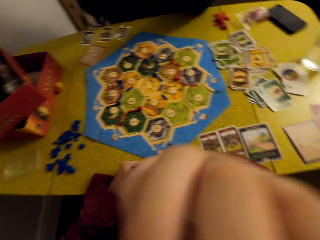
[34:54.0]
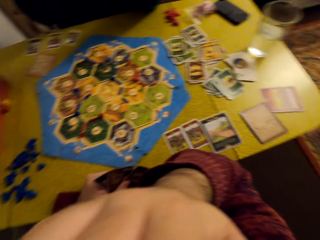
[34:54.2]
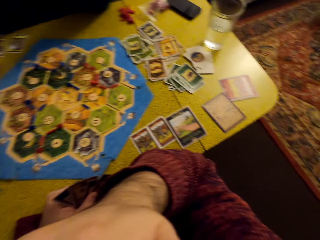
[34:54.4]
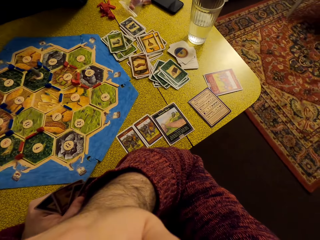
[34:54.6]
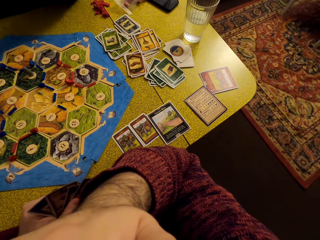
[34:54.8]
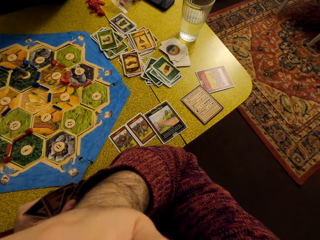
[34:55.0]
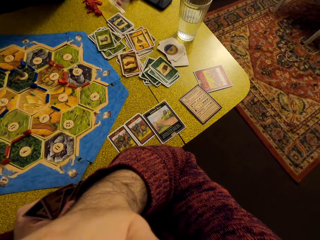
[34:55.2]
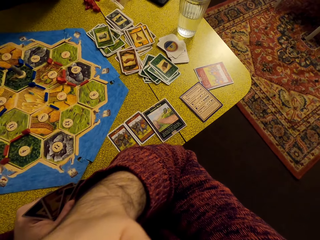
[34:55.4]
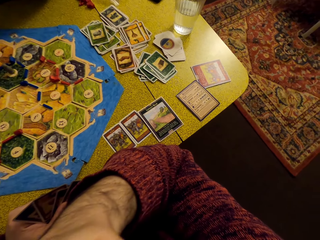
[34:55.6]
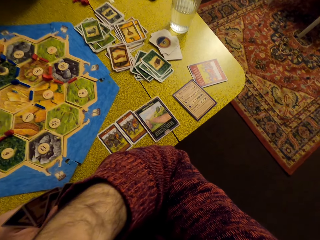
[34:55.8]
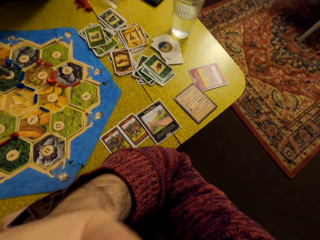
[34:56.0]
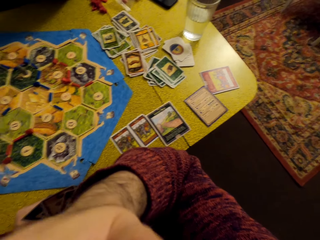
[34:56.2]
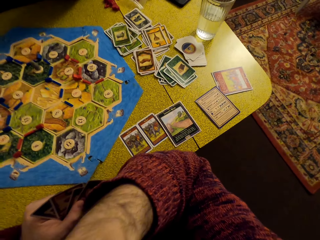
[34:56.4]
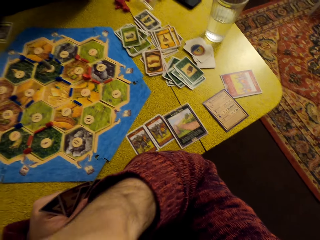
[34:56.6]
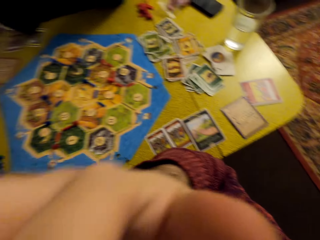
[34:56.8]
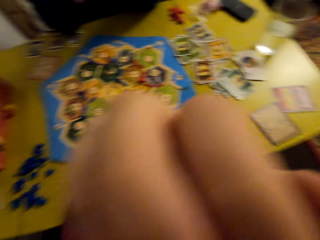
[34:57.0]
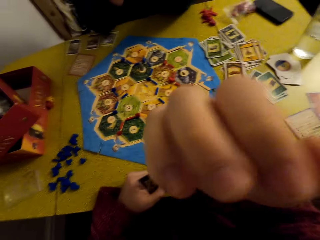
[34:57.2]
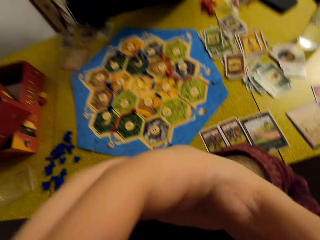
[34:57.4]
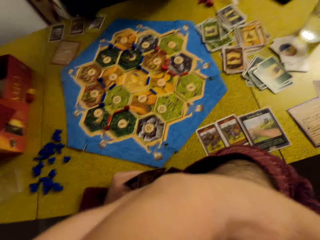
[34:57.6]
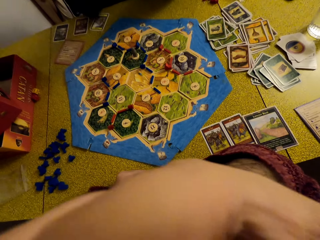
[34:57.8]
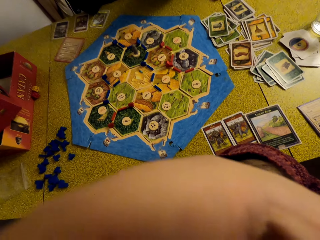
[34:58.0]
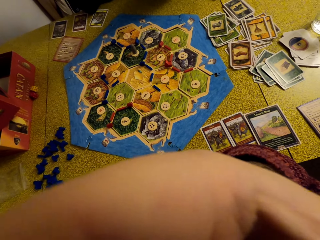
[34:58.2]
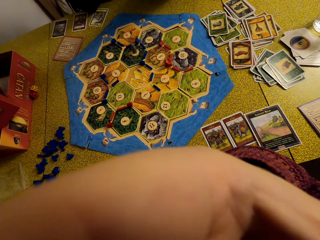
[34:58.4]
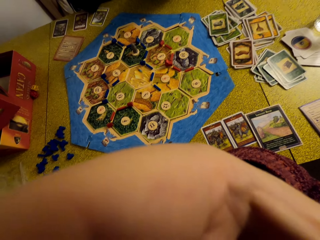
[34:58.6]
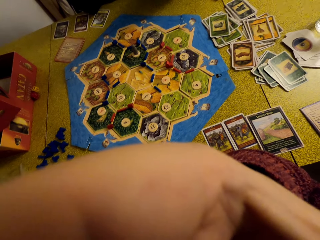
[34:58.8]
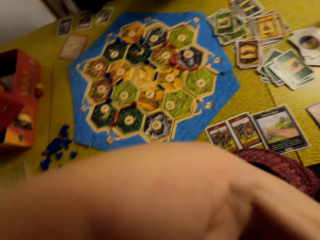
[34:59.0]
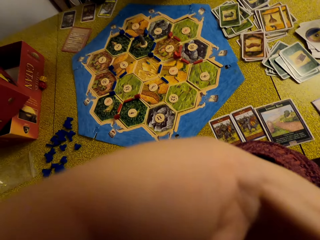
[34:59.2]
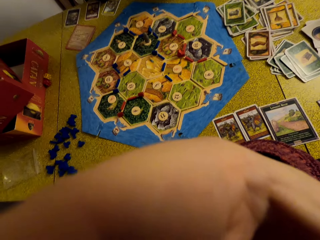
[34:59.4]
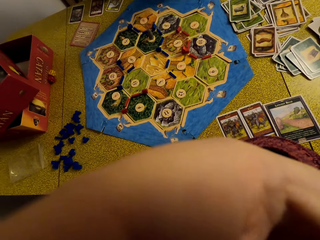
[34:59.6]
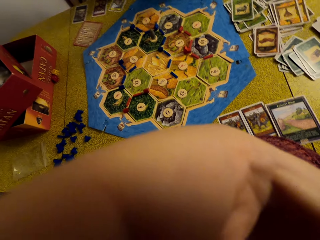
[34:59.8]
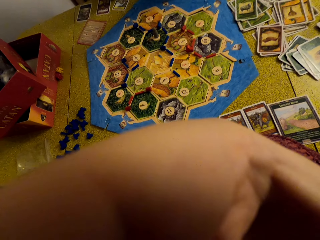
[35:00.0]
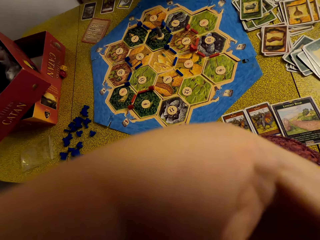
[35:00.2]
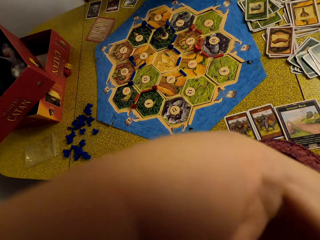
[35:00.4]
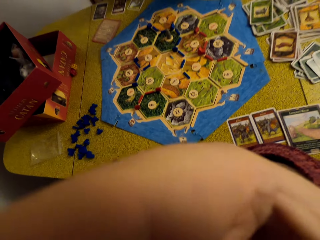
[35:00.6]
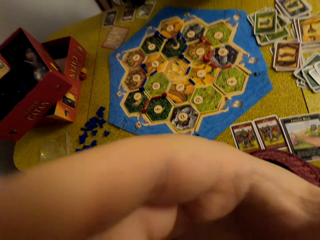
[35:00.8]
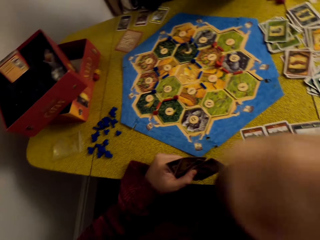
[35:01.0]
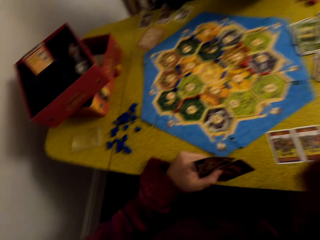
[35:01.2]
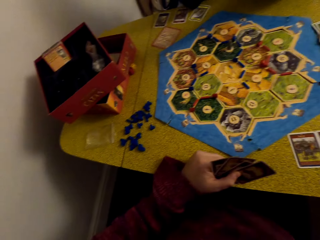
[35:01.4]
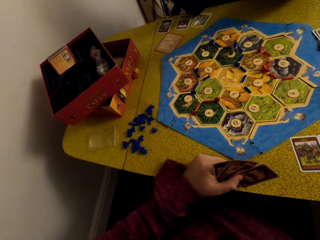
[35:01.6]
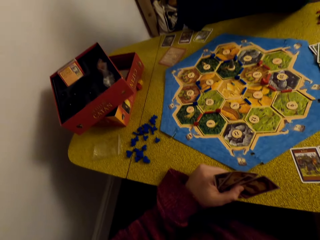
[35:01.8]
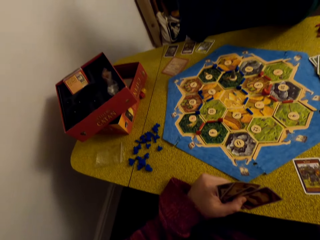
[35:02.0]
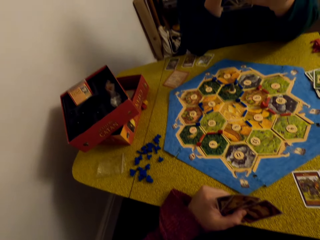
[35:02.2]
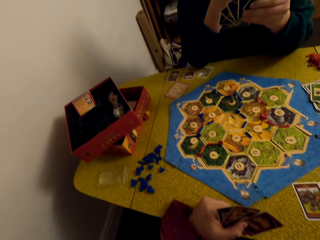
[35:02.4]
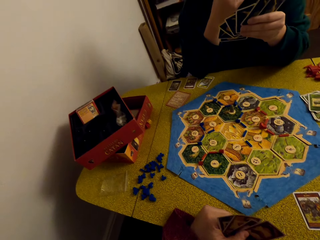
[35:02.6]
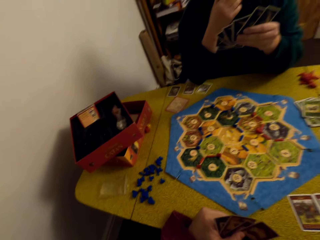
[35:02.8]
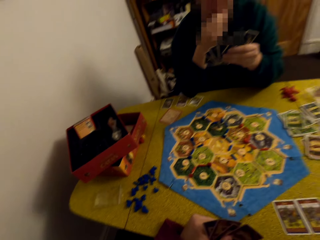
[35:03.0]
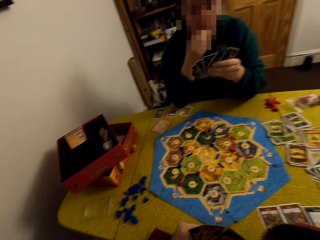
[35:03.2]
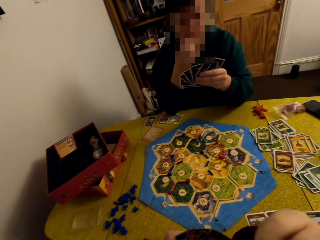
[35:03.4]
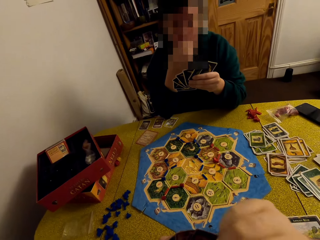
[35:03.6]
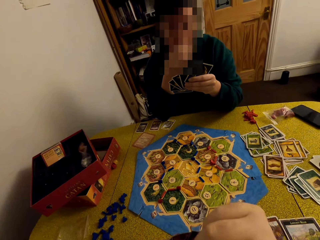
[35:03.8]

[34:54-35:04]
The camera wearer looks around the table.

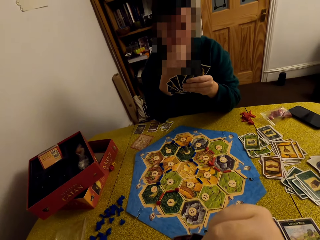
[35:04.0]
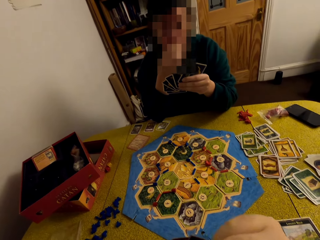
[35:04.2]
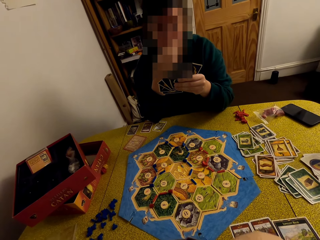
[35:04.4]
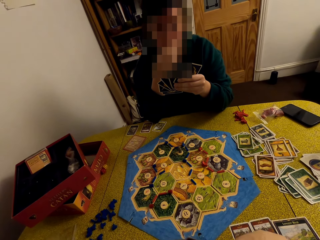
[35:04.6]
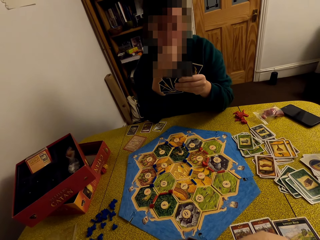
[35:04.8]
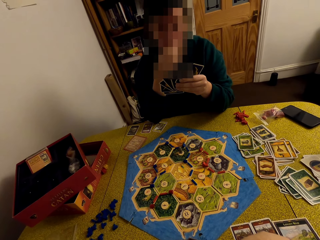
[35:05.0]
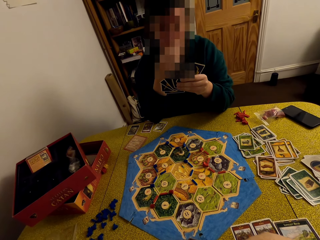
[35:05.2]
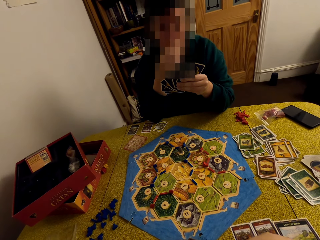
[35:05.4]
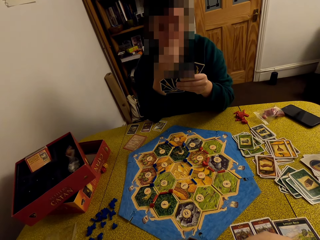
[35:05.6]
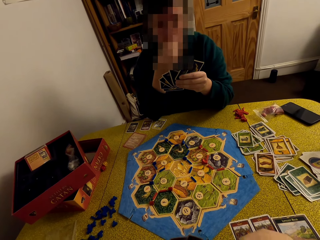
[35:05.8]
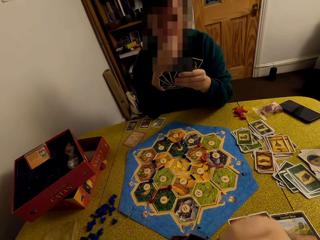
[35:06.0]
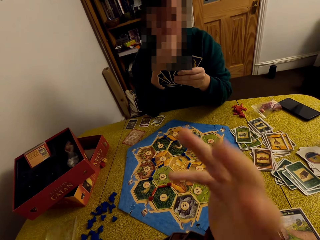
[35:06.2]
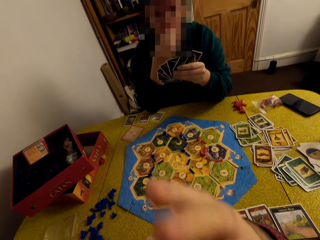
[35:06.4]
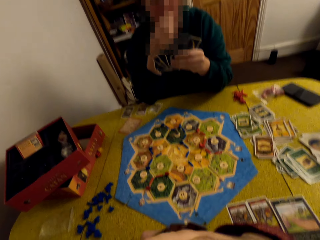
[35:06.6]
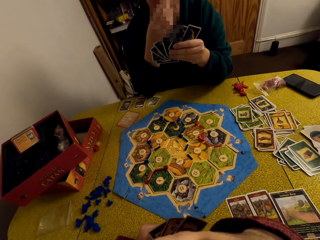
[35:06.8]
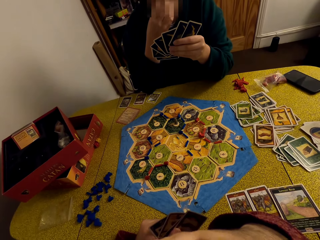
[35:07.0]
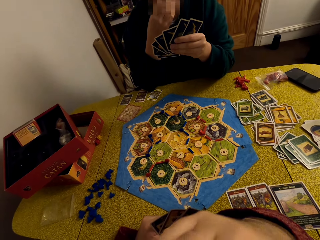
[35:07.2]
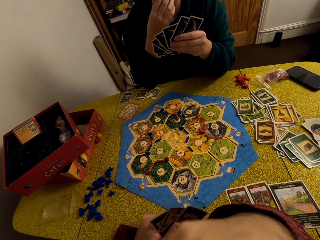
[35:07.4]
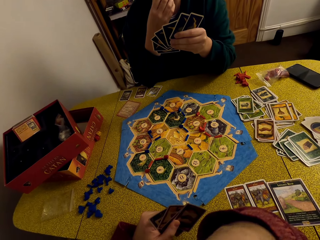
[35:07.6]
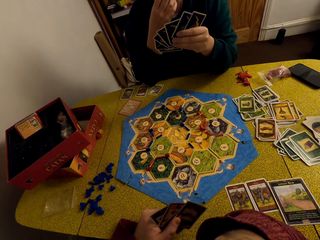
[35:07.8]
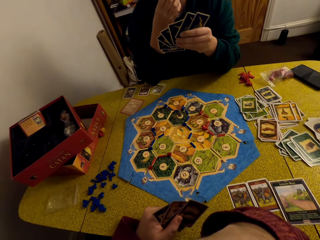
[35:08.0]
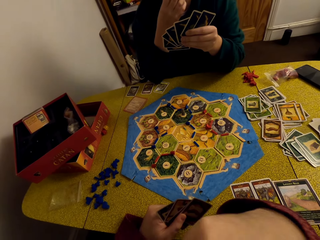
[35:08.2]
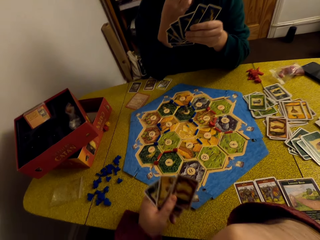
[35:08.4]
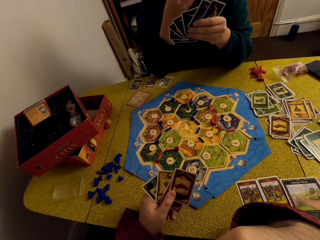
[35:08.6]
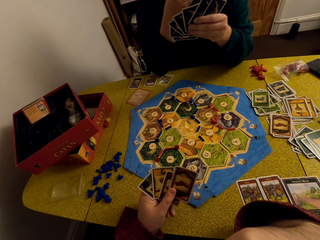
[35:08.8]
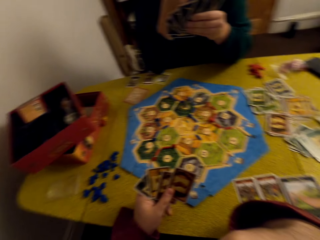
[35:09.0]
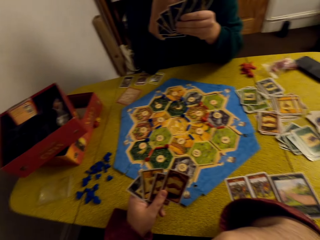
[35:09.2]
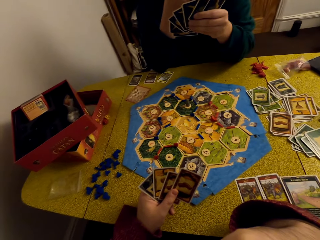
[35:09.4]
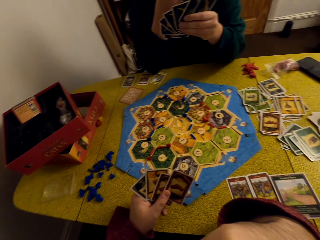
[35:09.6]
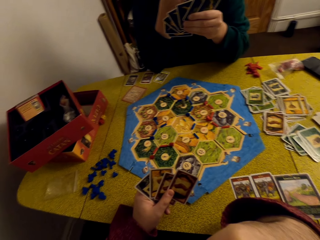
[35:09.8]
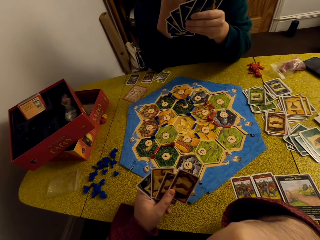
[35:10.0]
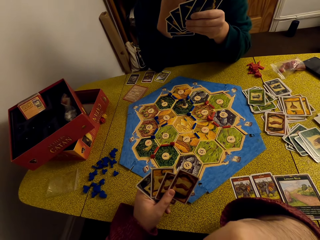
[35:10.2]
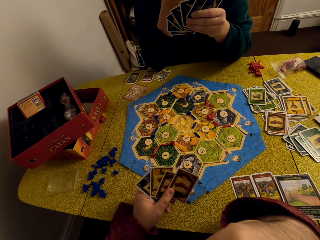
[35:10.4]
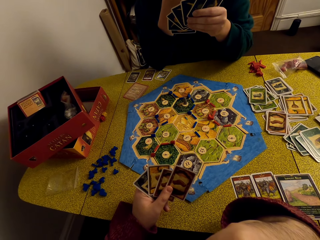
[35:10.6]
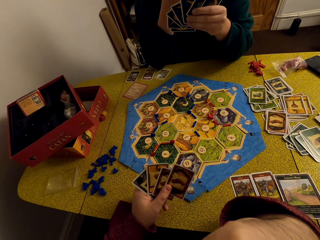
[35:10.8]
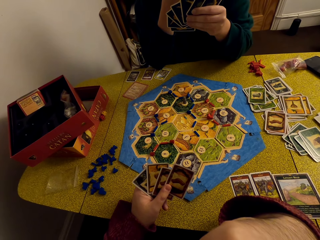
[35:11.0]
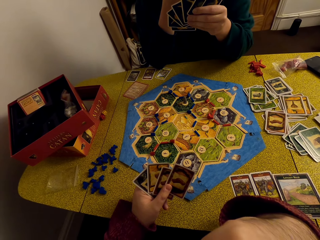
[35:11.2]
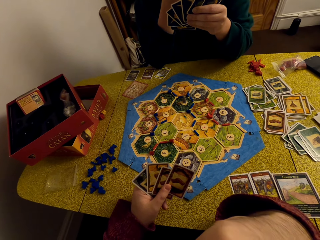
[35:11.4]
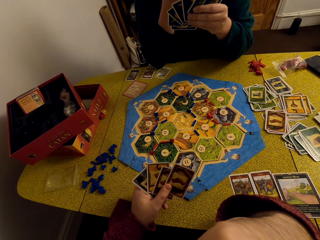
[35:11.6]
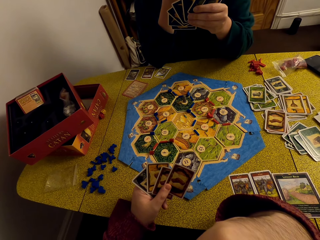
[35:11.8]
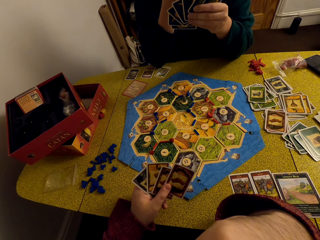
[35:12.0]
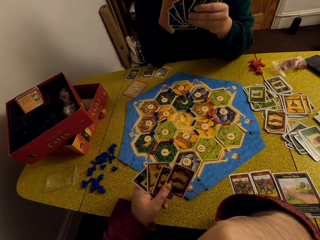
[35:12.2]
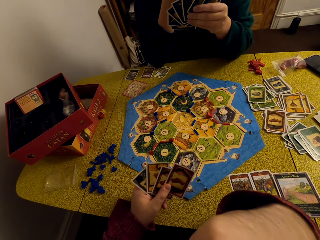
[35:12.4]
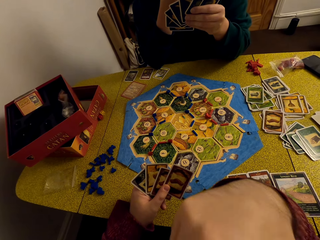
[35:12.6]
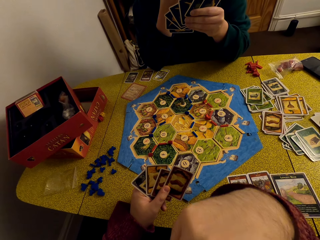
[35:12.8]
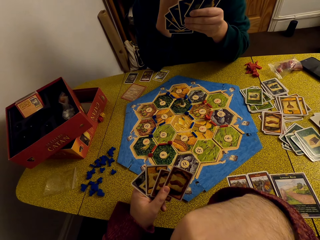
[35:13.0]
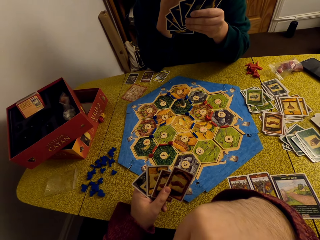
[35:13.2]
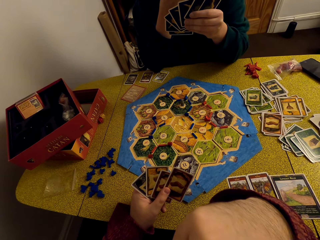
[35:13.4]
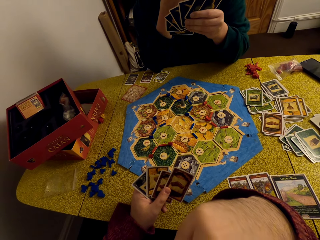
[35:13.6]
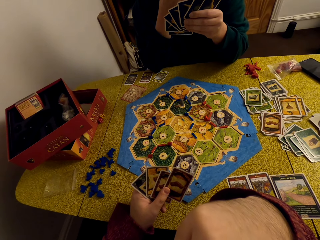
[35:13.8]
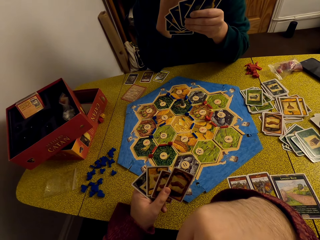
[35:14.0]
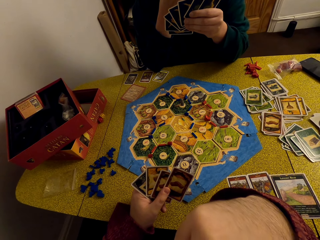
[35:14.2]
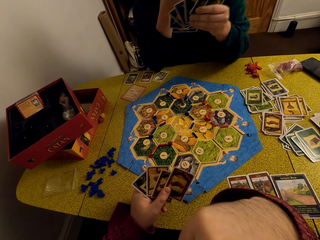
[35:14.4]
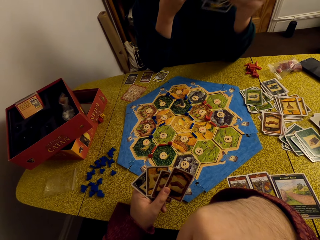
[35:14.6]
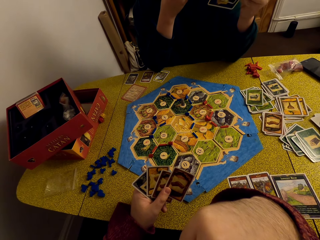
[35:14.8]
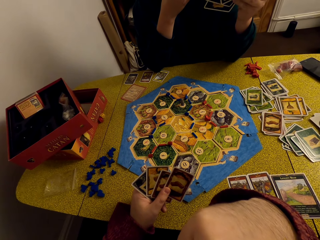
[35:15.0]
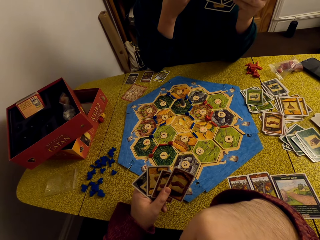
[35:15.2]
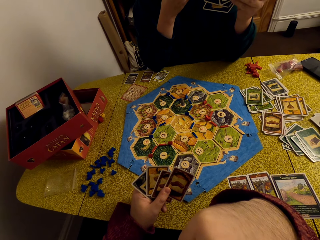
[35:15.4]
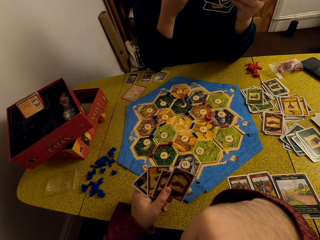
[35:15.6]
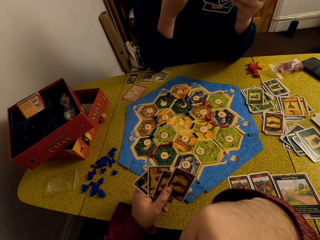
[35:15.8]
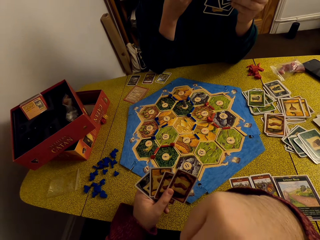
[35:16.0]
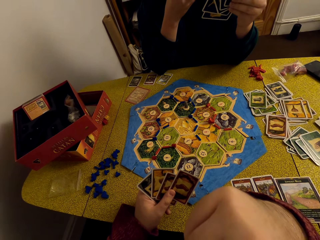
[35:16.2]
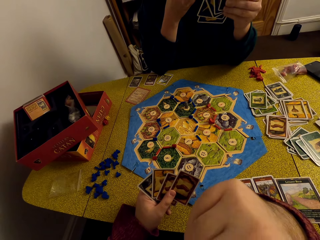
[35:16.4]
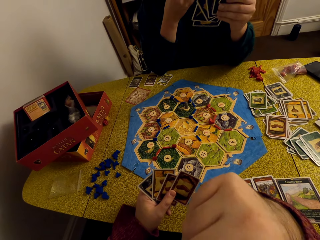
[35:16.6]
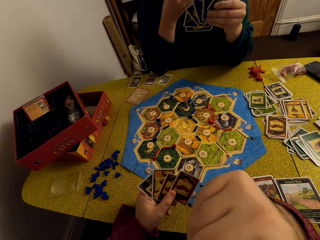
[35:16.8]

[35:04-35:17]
A woman shuffles cards. The camera wearer converses with the woman.
